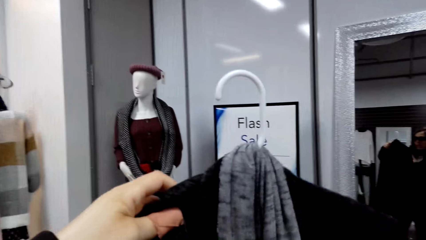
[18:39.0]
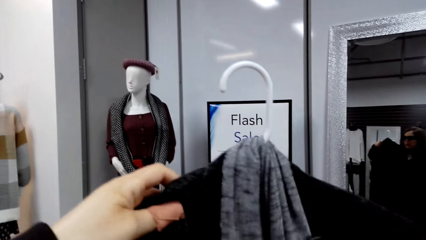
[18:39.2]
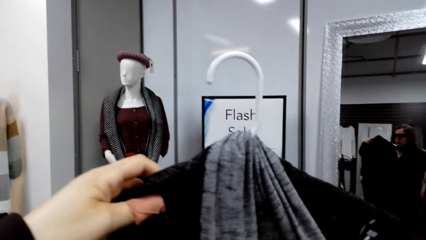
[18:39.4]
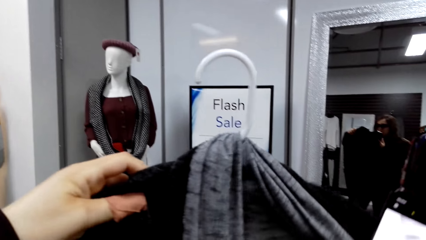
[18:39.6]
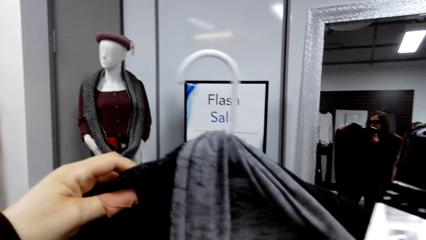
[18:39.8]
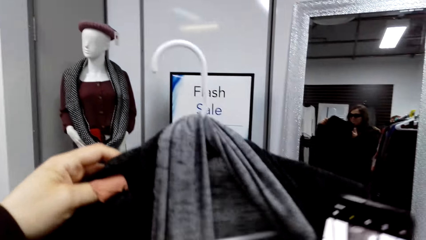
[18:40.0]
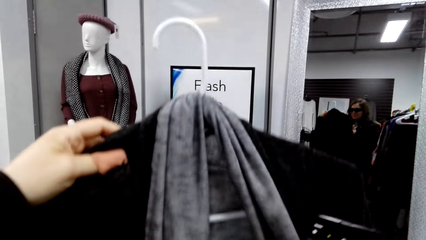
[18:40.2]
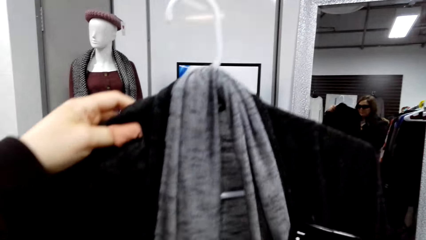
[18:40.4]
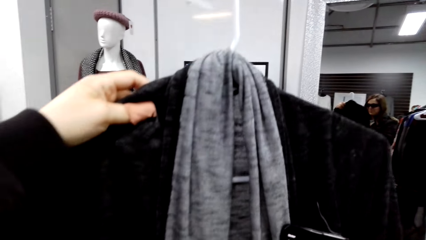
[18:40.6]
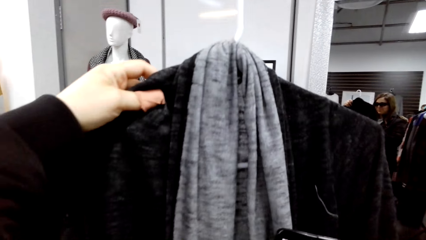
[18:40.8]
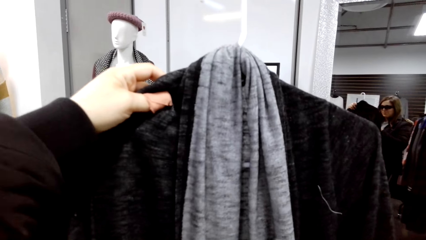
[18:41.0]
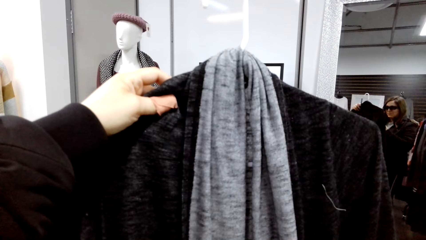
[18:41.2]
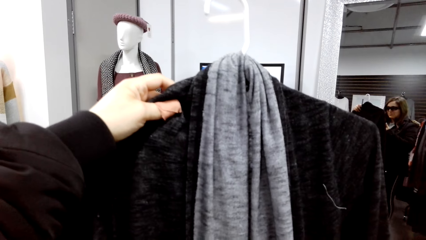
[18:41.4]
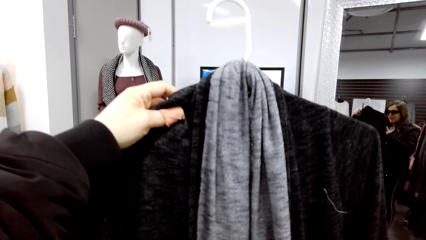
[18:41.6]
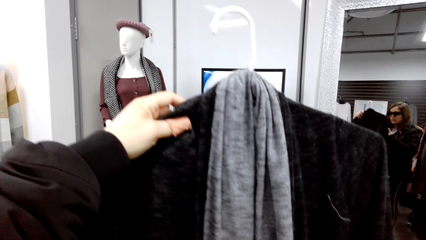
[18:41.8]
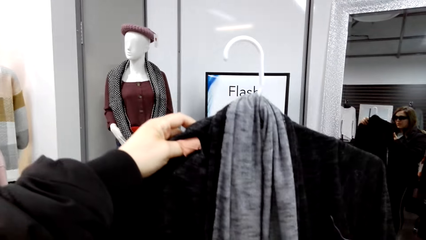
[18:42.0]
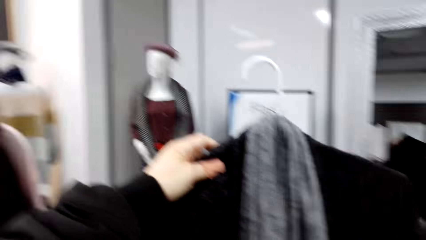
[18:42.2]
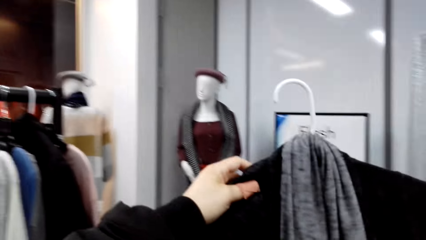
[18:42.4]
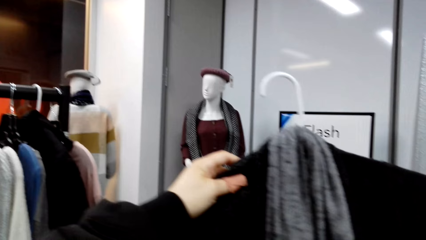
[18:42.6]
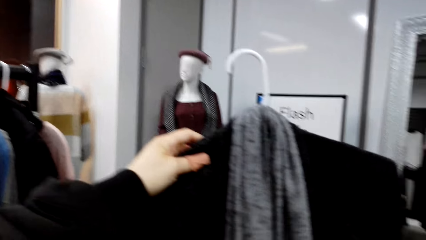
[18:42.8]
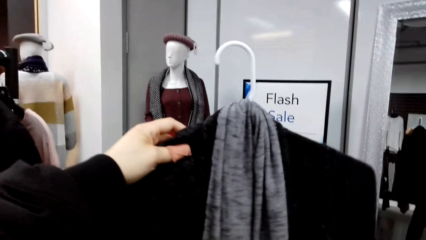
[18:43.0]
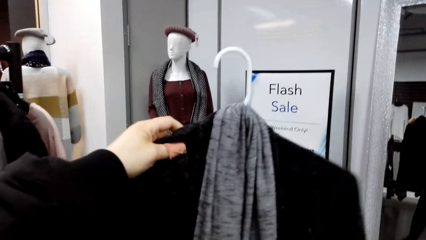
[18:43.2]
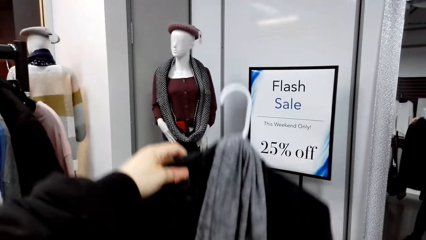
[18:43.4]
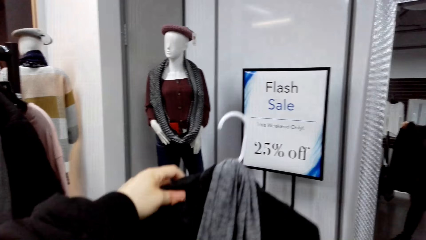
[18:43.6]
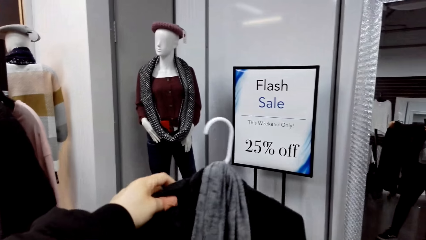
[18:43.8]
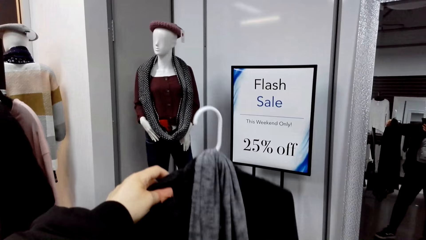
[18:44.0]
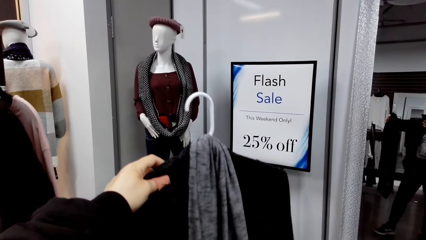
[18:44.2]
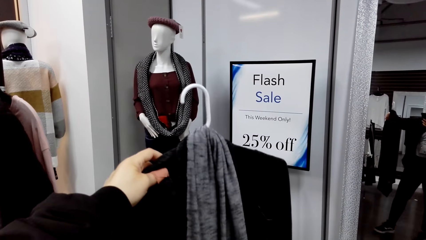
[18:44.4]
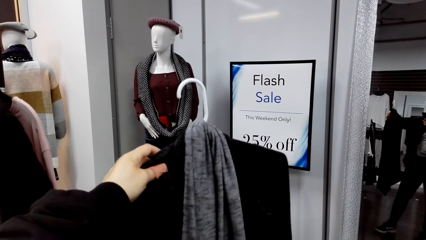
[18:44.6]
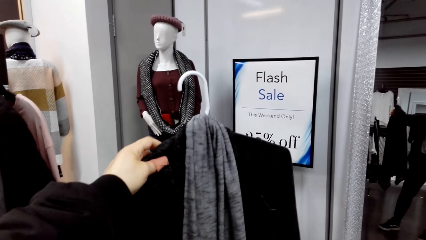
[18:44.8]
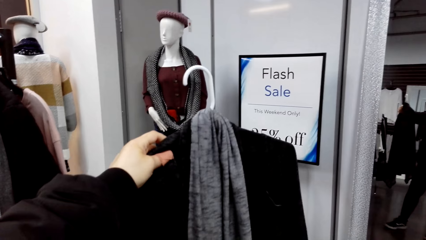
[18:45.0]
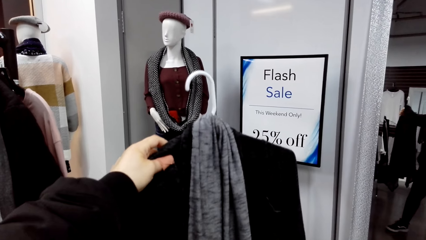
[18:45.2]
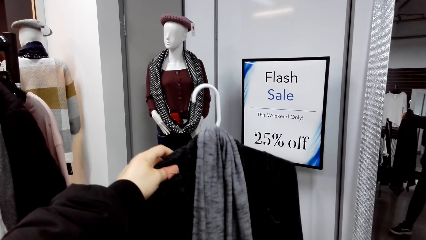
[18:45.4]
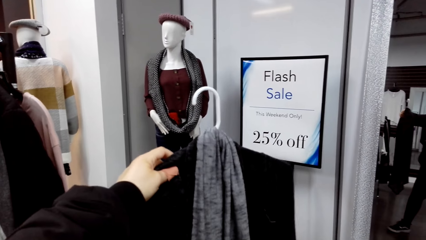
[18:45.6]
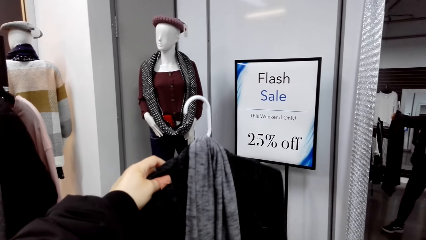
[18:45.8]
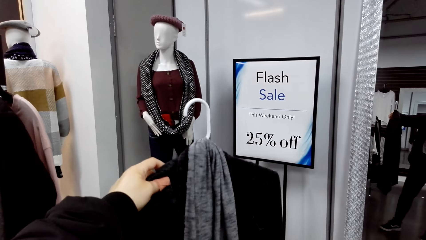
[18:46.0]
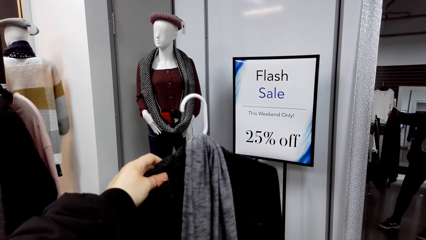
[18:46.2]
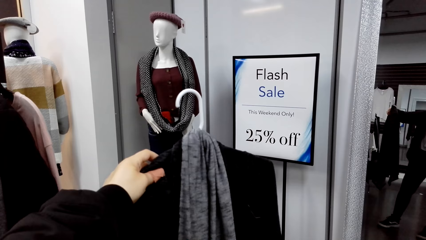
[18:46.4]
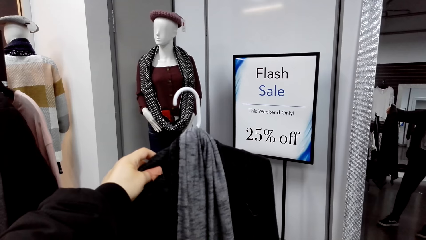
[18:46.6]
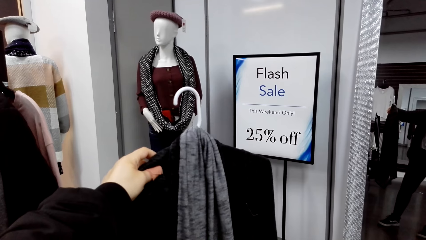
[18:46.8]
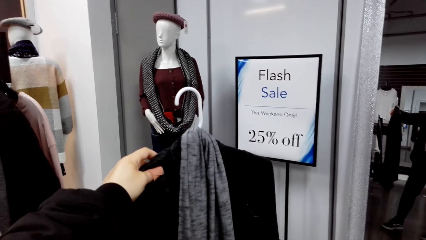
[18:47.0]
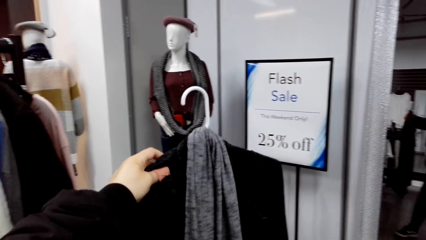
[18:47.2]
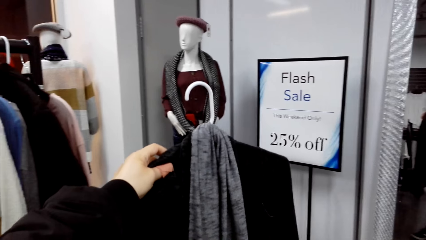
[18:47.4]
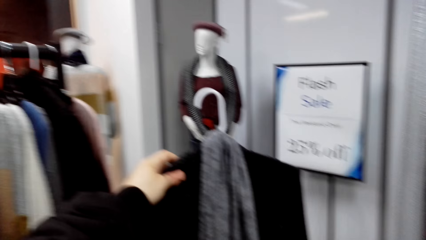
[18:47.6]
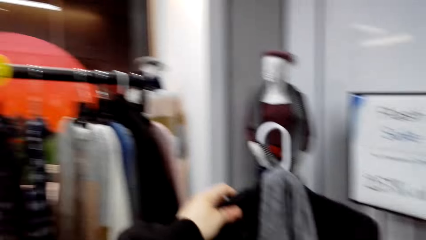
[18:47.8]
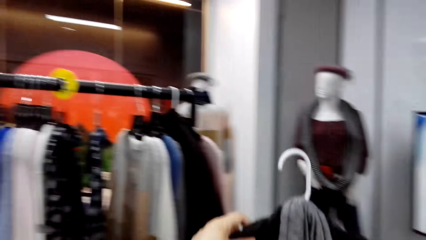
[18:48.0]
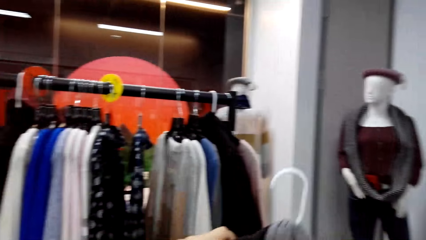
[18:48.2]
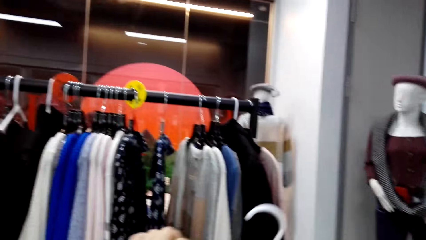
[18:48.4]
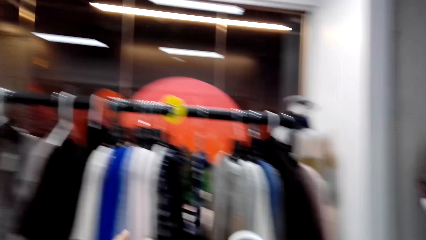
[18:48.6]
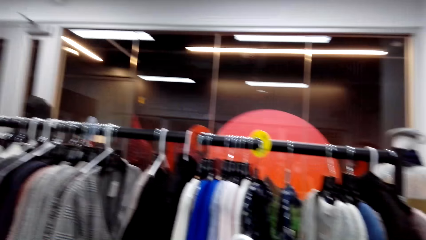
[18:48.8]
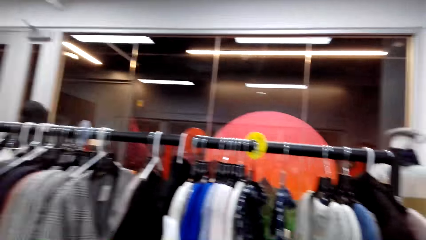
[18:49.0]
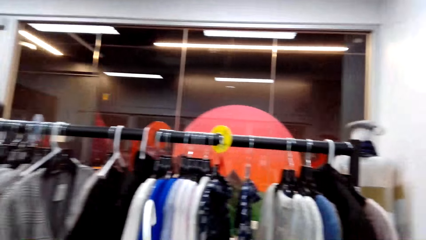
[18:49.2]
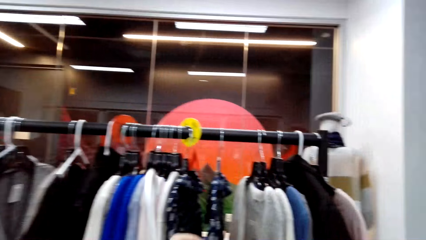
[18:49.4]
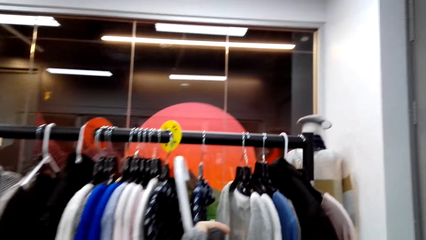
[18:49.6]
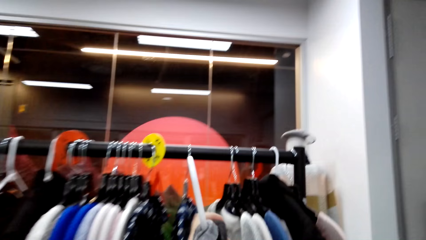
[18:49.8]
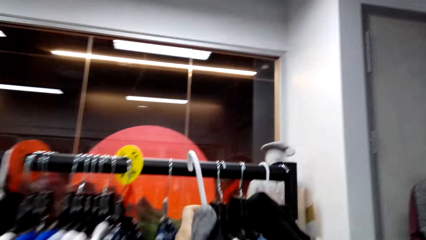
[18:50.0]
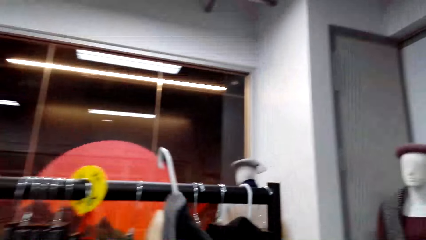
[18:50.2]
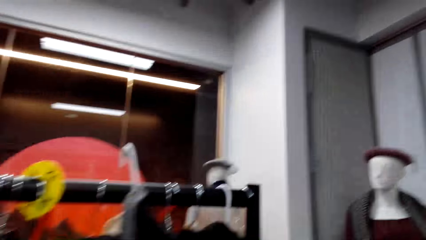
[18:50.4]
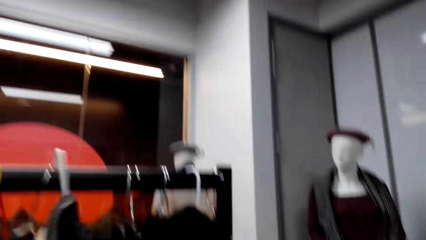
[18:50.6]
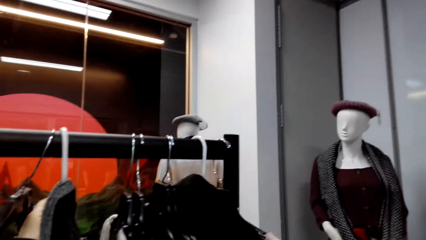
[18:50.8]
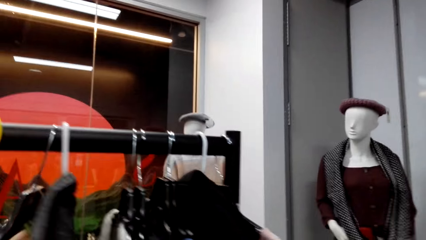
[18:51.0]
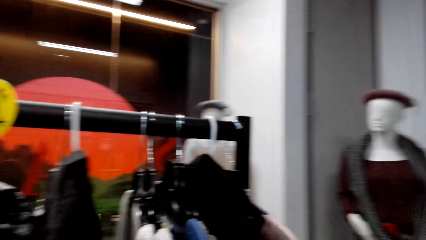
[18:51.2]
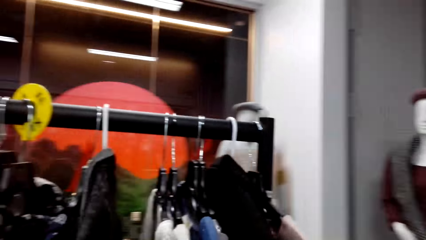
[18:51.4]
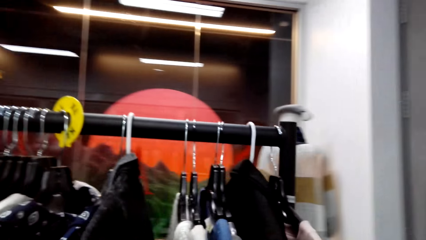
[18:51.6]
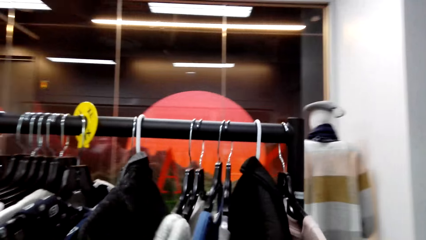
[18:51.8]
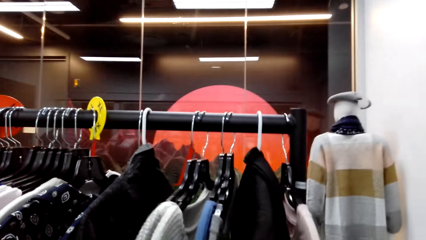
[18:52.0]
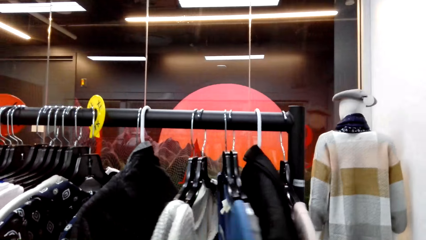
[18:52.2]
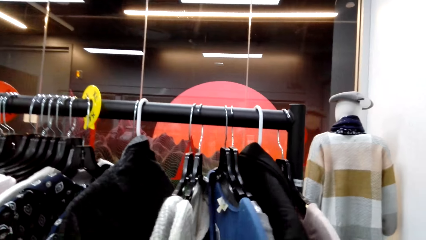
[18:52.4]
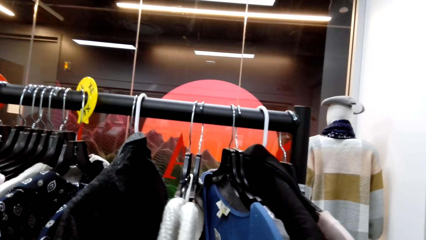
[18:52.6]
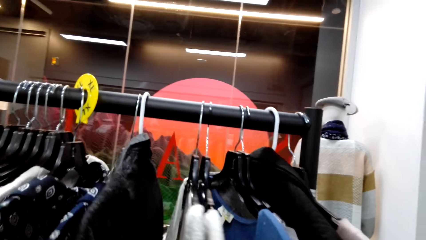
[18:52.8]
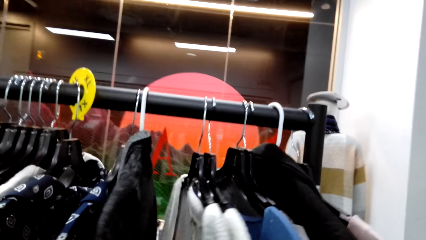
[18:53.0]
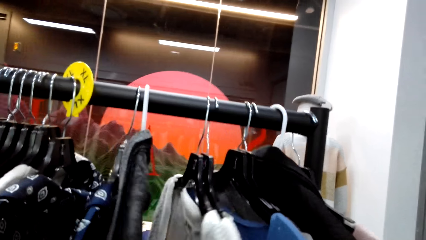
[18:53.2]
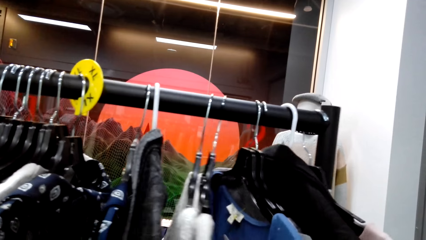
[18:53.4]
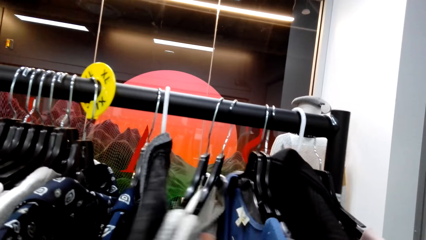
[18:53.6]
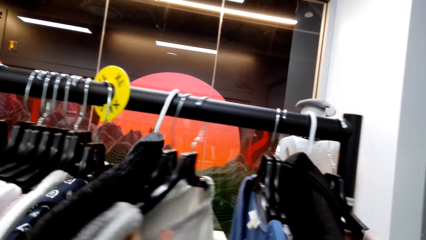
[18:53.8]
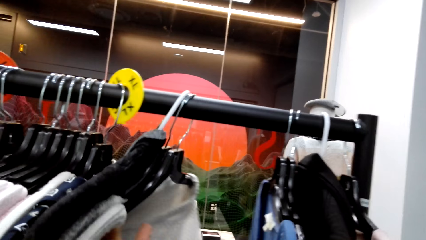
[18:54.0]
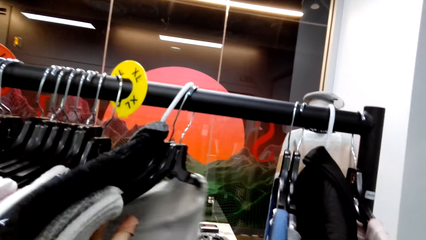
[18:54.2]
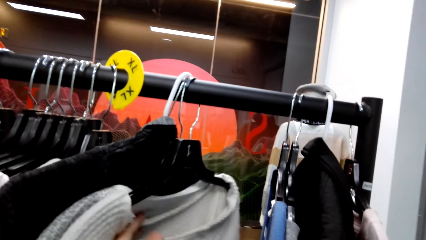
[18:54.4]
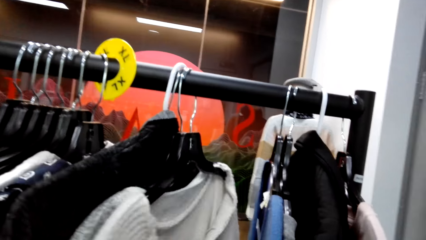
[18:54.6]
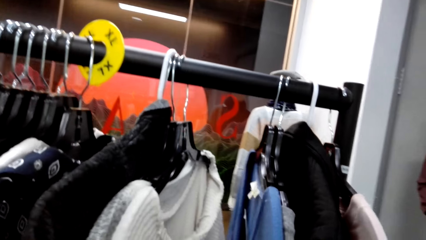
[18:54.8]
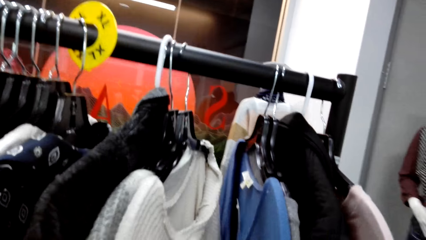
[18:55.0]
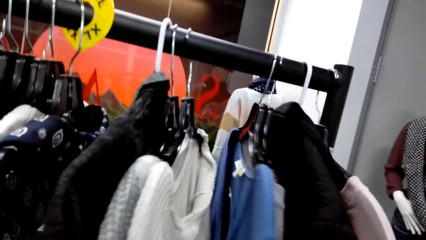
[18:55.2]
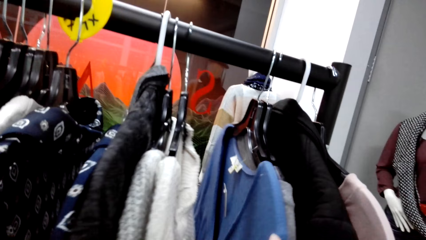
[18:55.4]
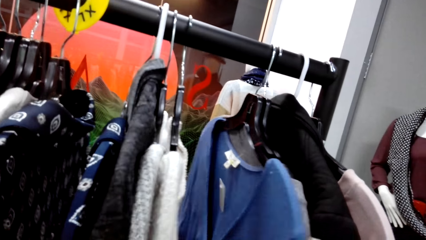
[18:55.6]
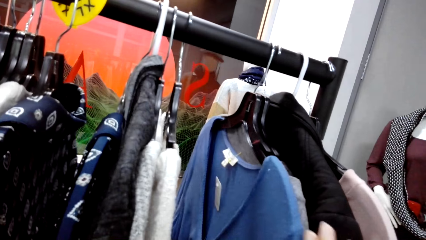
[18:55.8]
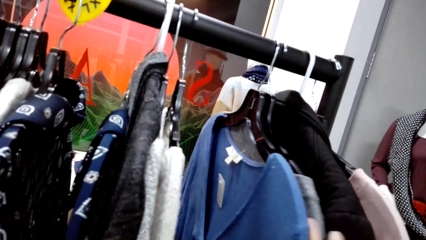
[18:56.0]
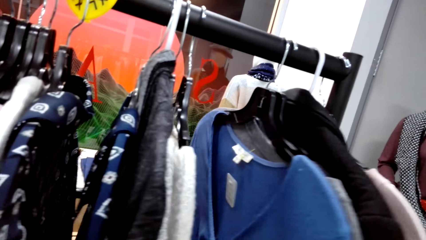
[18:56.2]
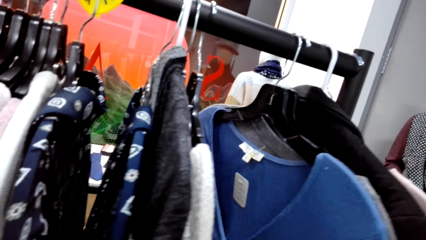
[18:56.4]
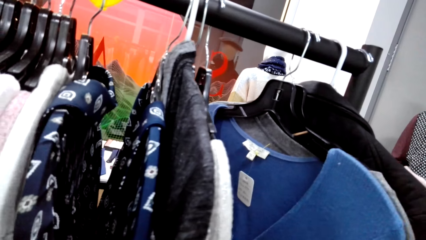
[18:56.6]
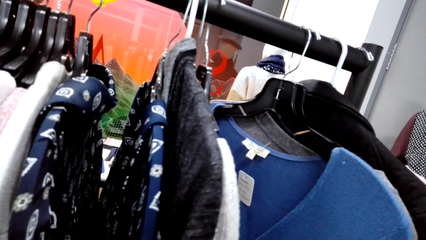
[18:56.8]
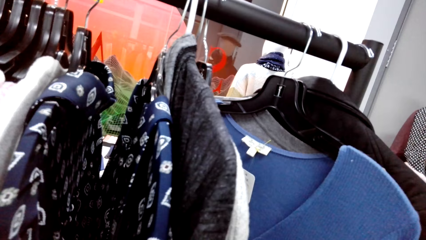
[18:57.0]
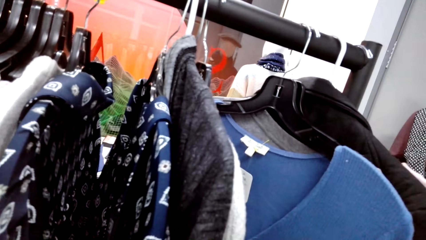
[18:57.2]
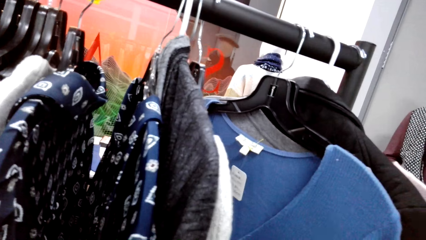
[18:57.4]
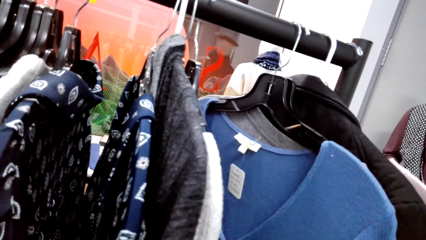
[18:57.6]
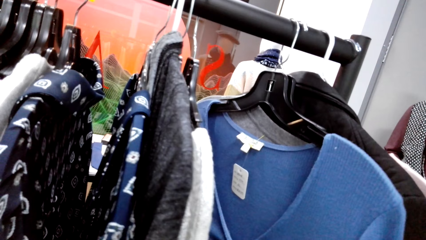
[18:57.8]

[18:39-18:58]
The camera wearer looks at the sweater. They hang the sweater on the clothing rack. They look at the clothes on the clothing rack and move the clothes.
